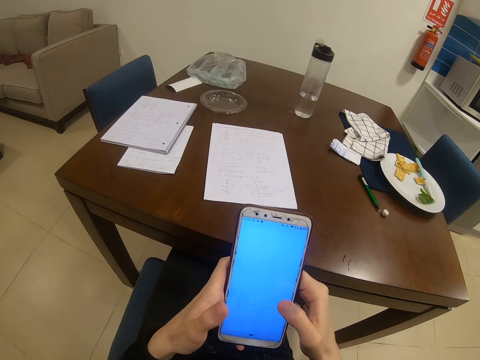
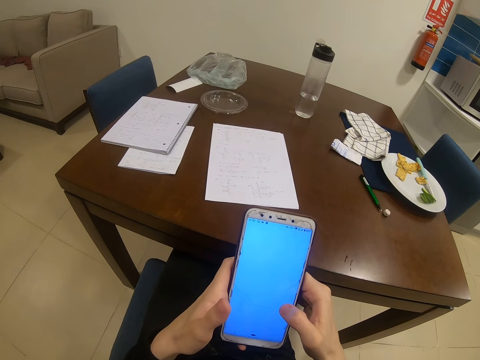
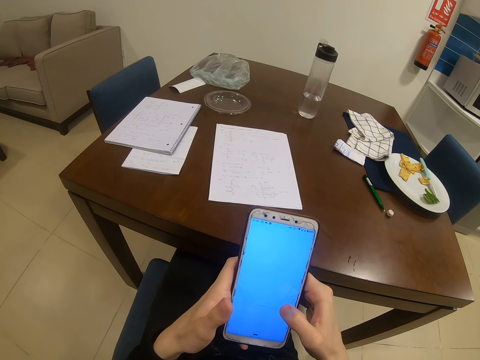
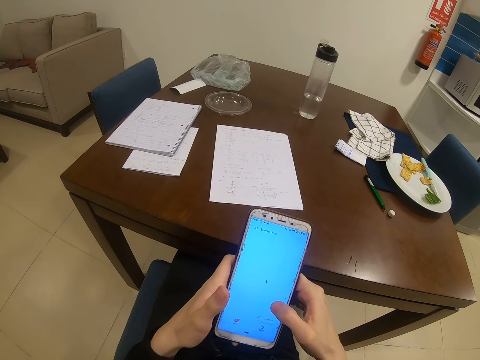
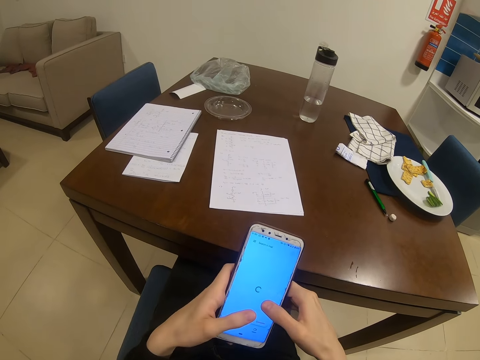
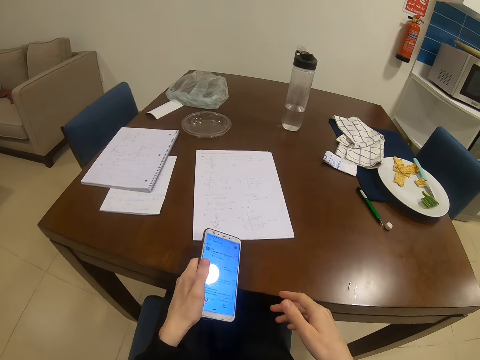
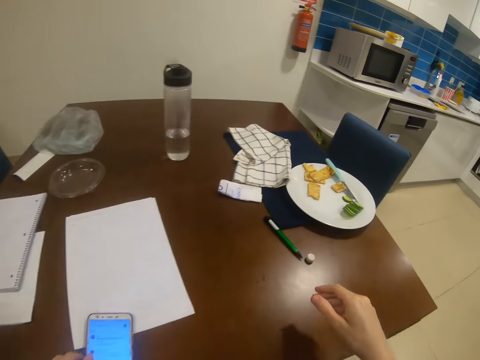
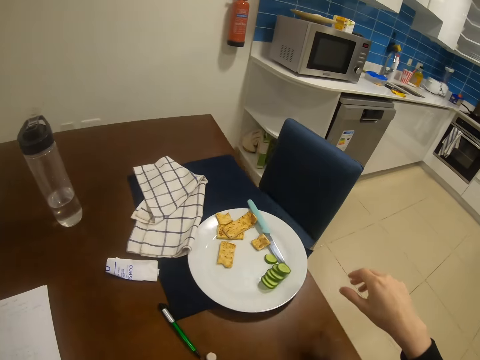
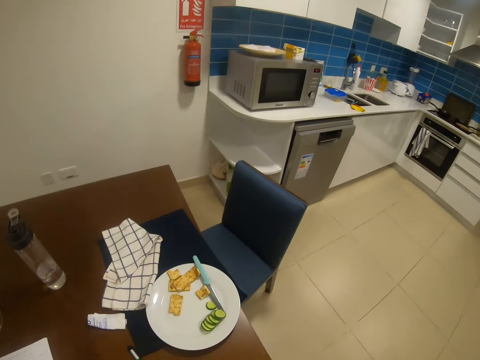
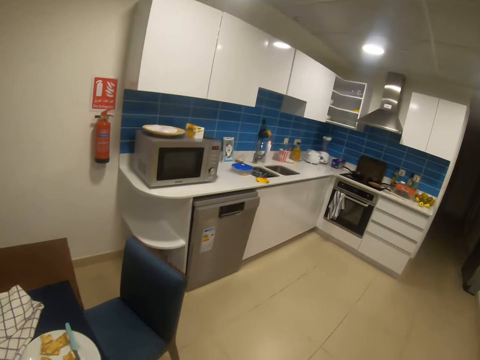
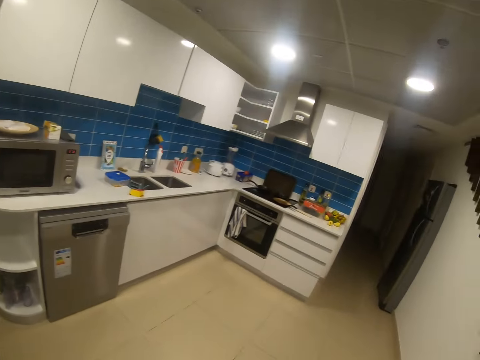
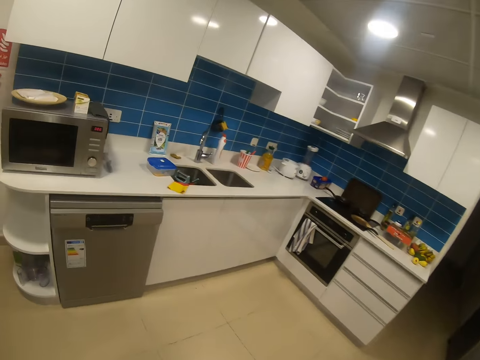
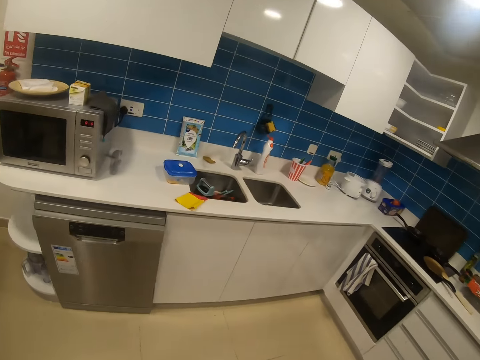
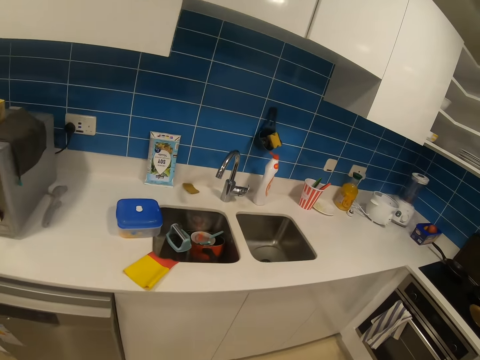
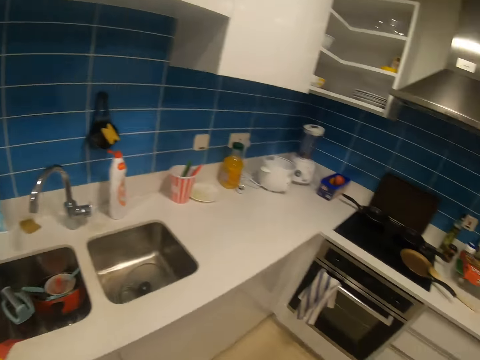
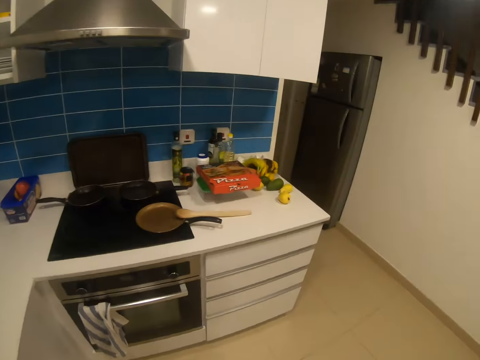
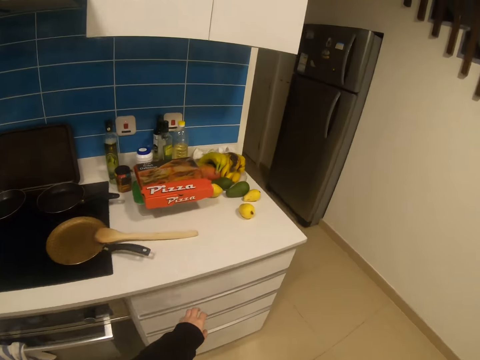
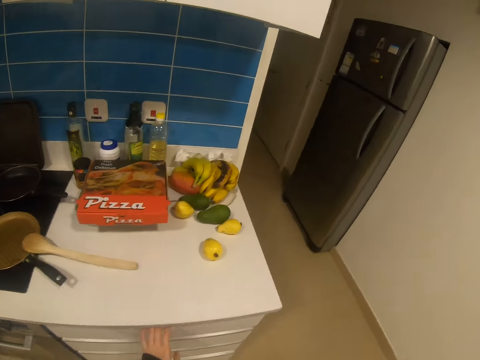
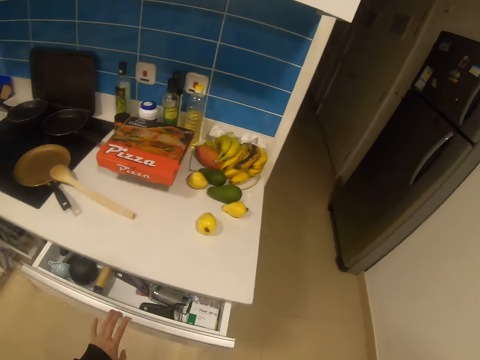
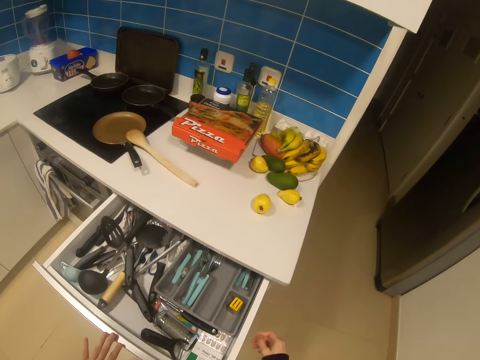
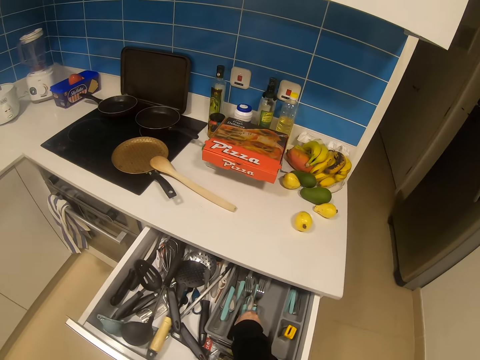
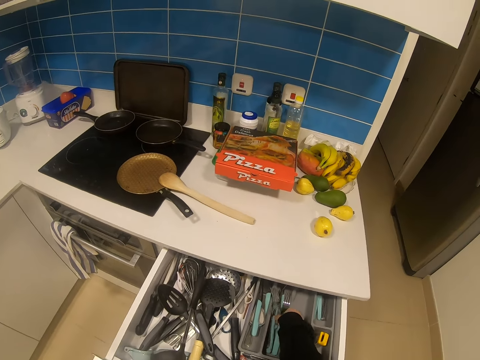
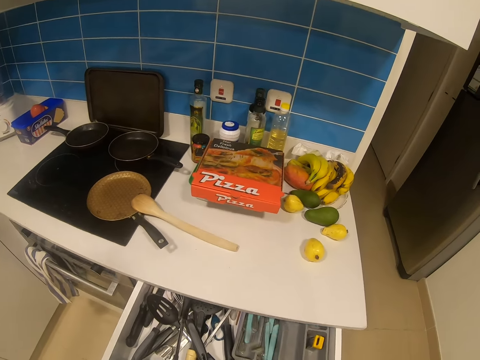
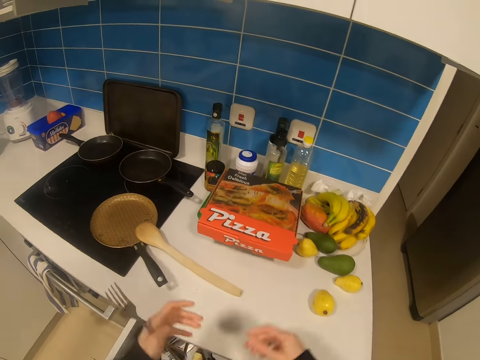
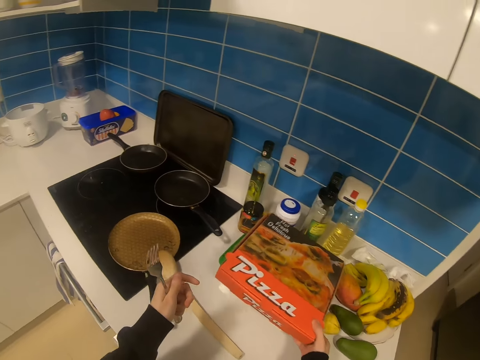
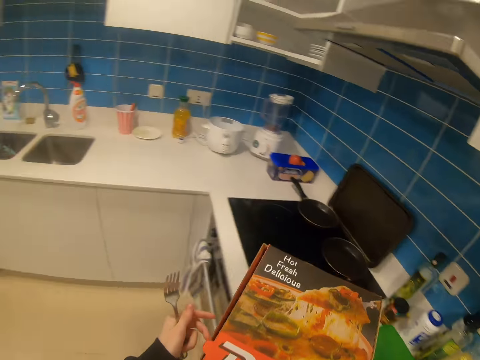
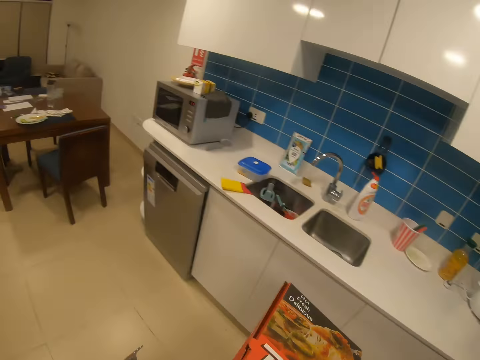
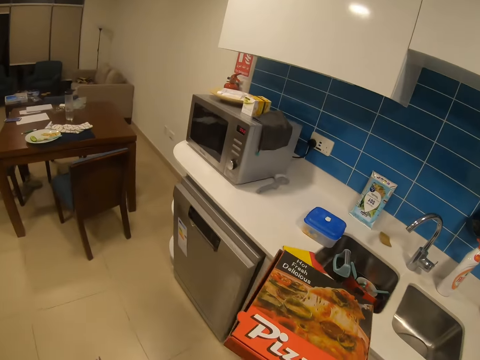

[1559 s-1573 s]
The camera wearer puts the phone on the table. They walk in a room. They open a drawer. They pull the cabinet. They pick up a fork or spoon from the drawer. They pick up a box. They move the pizza box.

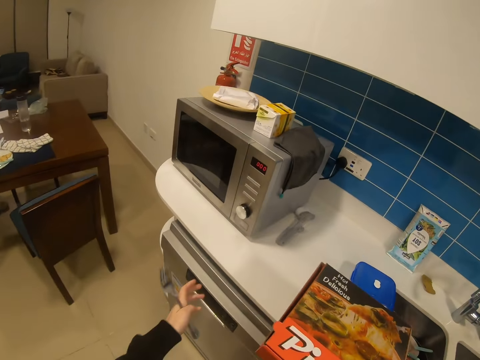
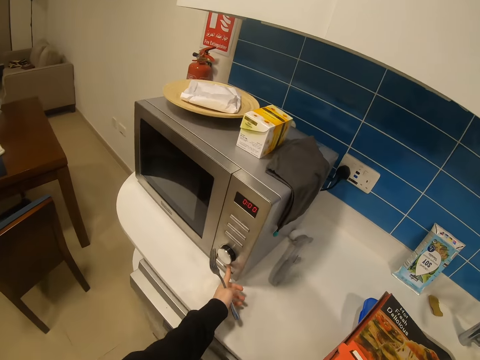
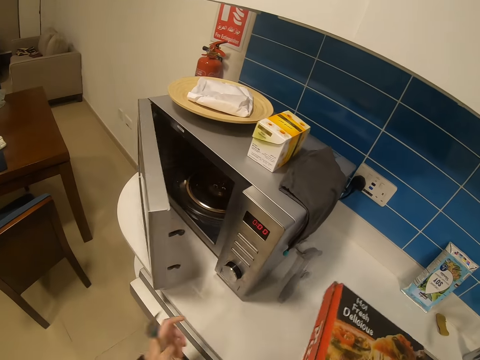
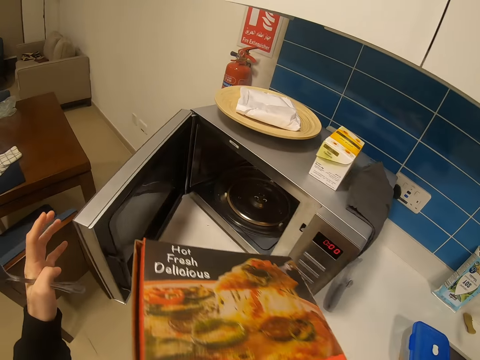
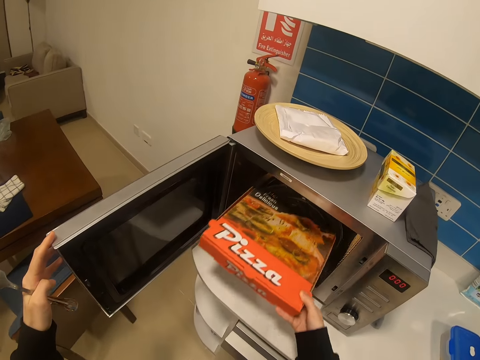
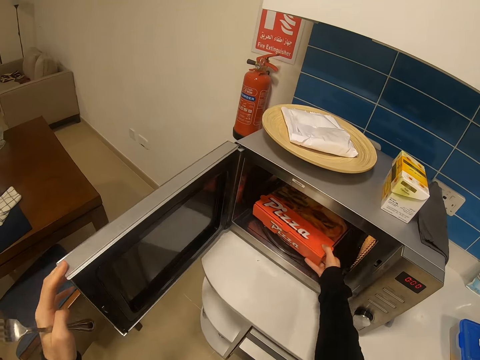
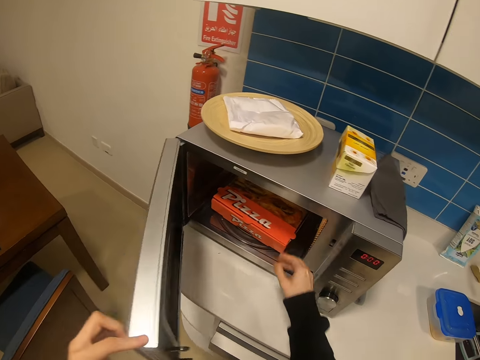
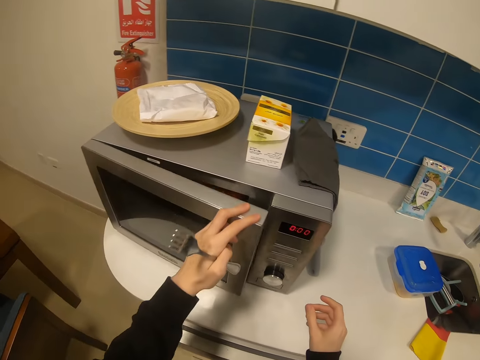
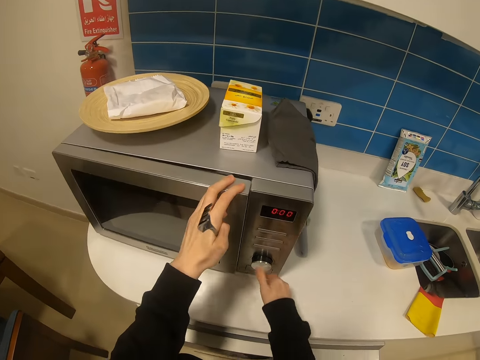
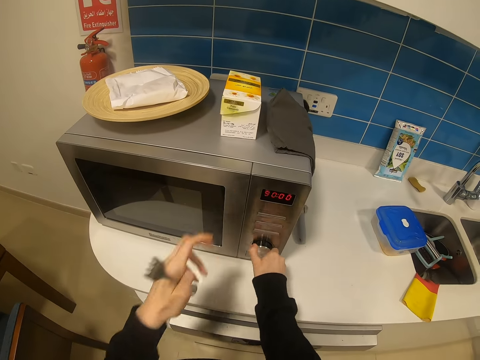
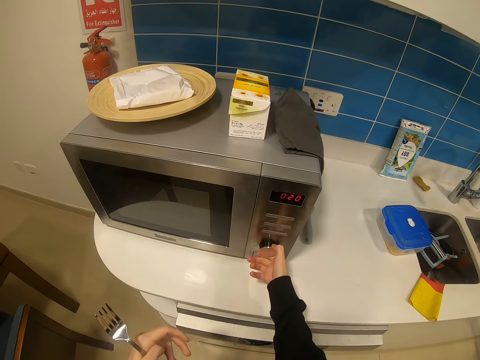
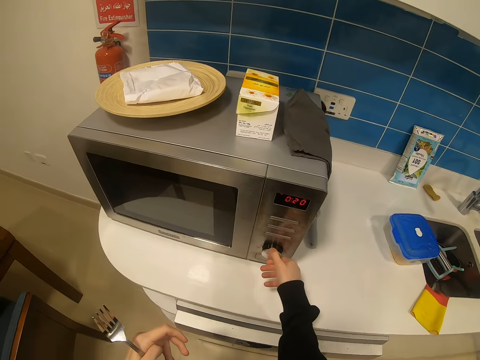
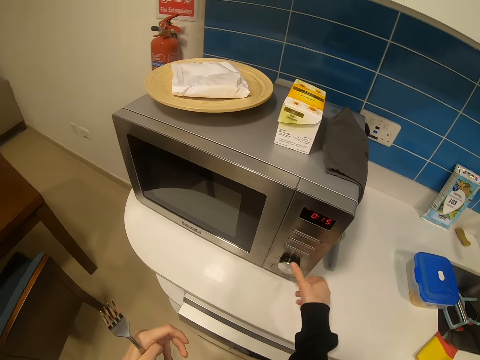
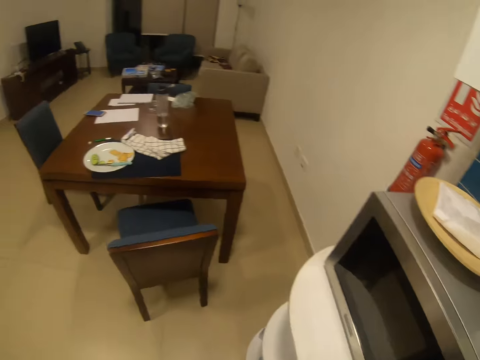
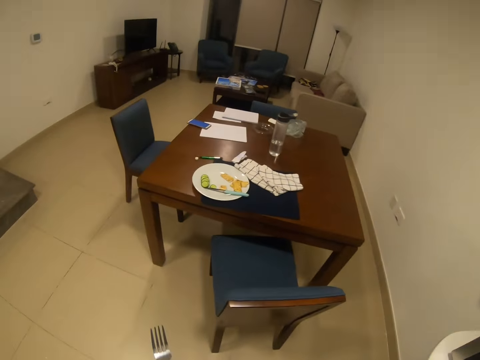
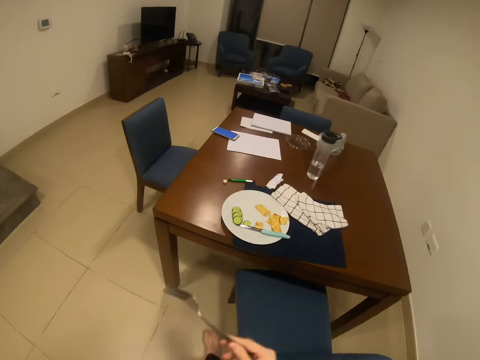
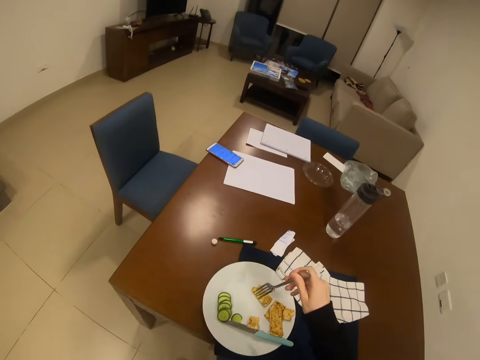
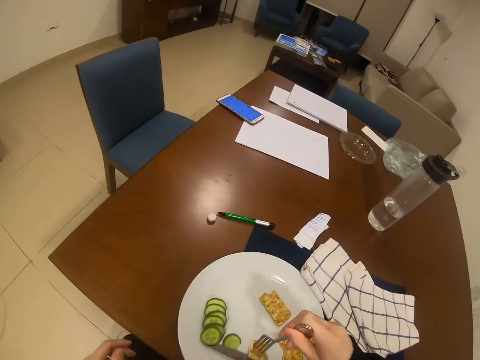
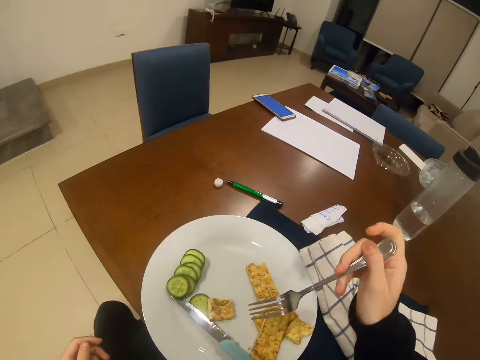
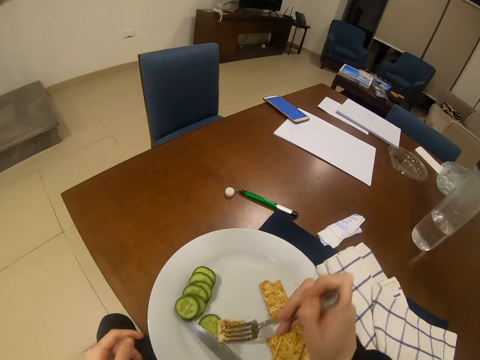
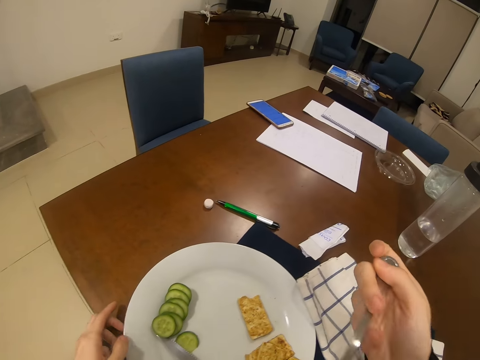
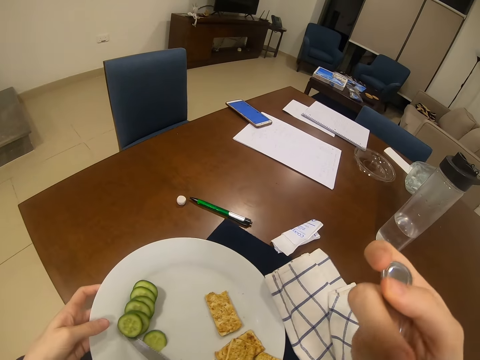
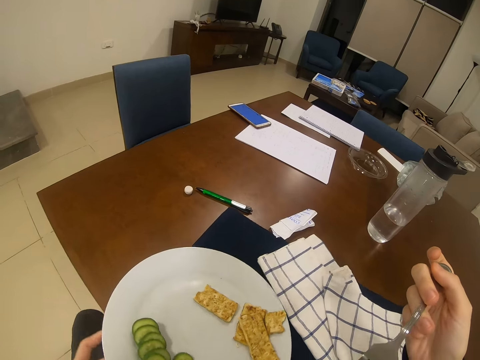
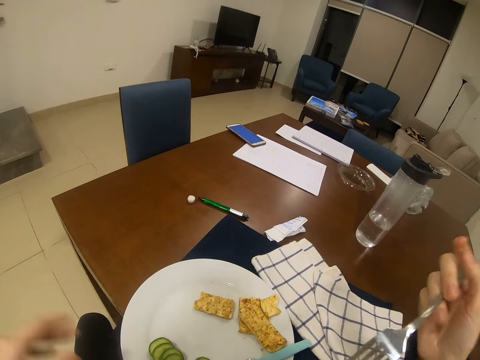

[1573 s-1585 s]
The camera wearer dials a microwave. They open the microwave. They put pizza in the microwave. They close the microwave. They adjust the knob. They walk around. They pick up food with a fork. They eat food.
